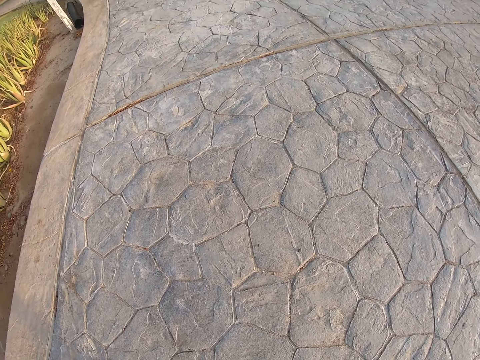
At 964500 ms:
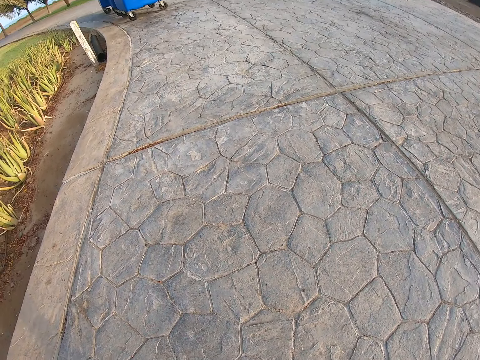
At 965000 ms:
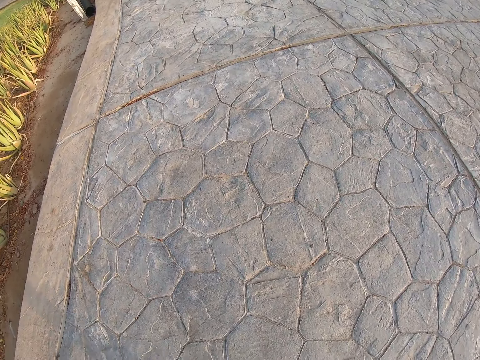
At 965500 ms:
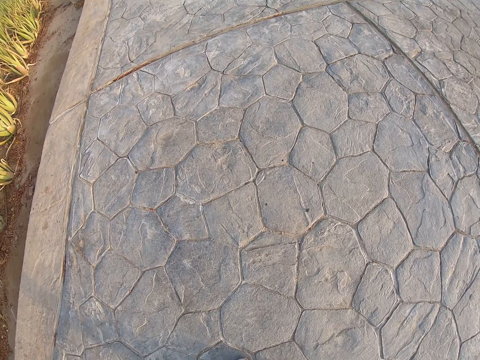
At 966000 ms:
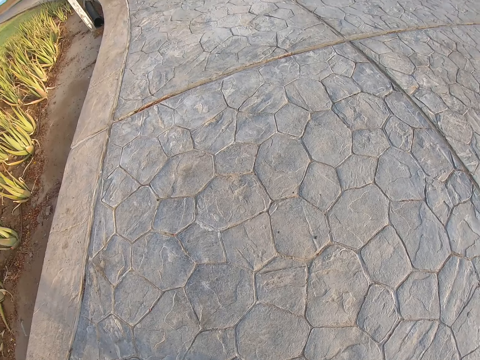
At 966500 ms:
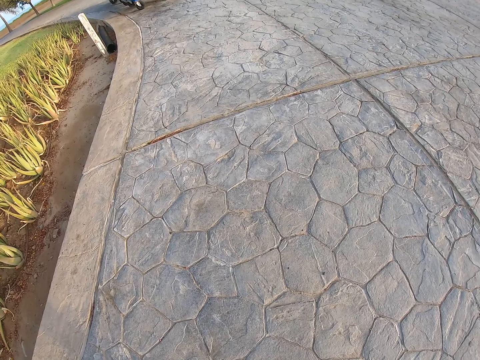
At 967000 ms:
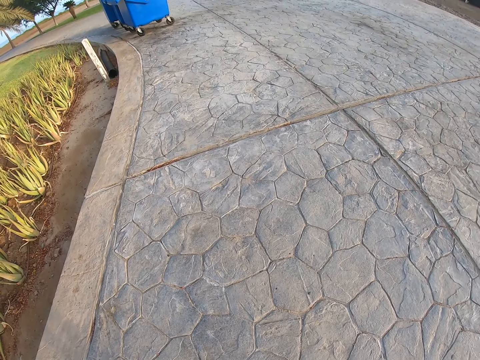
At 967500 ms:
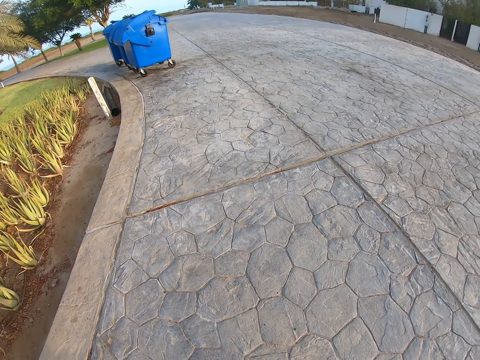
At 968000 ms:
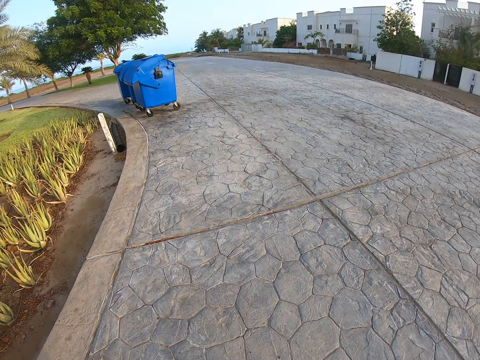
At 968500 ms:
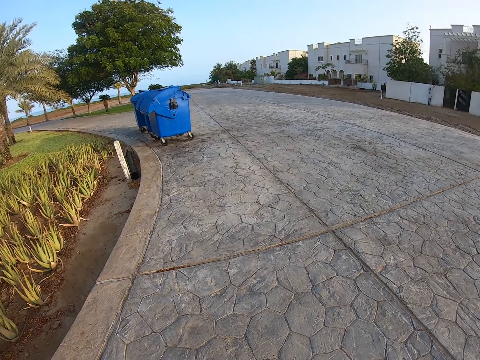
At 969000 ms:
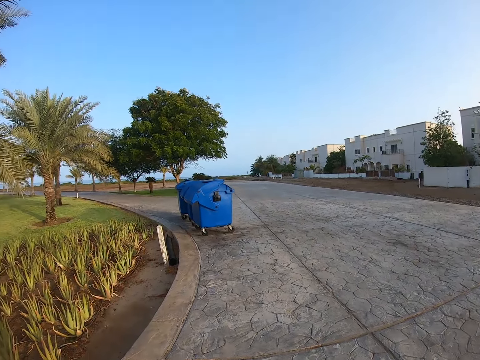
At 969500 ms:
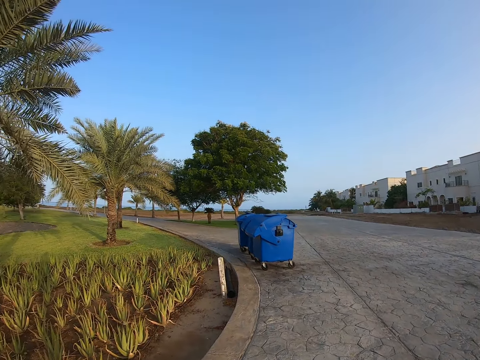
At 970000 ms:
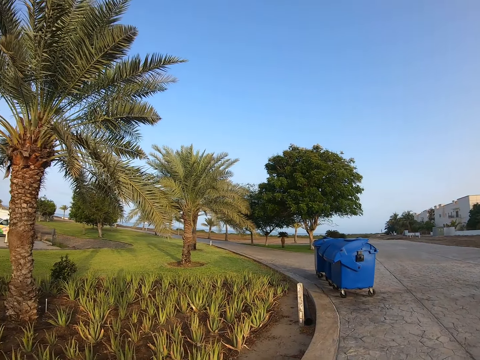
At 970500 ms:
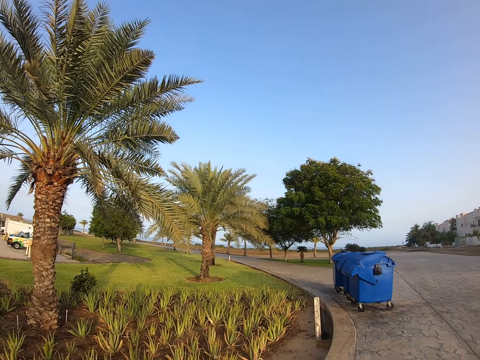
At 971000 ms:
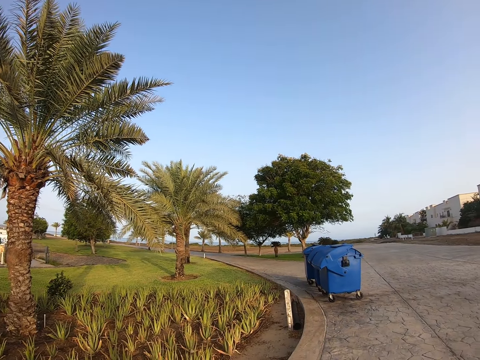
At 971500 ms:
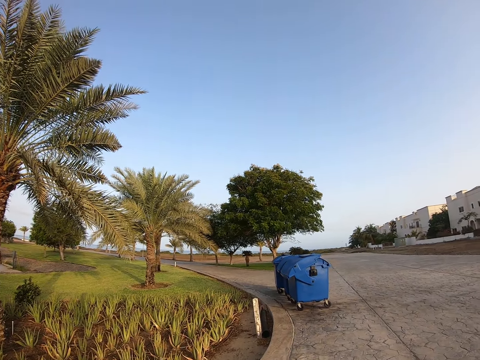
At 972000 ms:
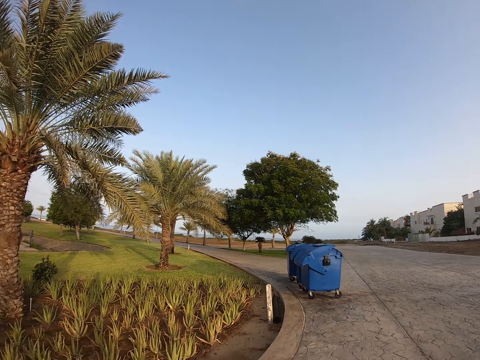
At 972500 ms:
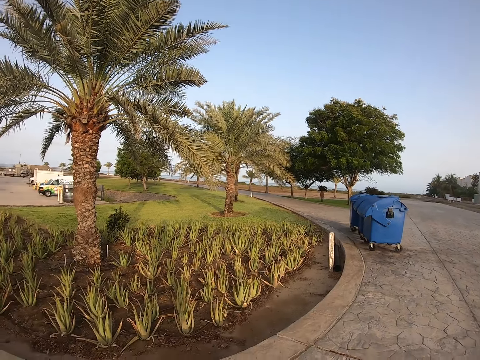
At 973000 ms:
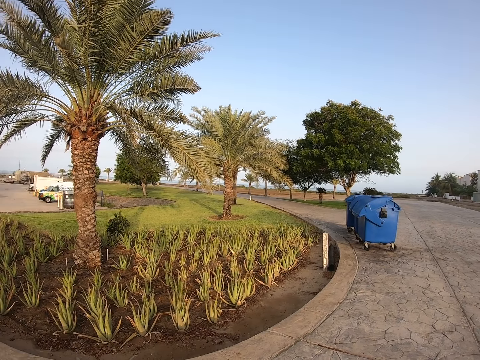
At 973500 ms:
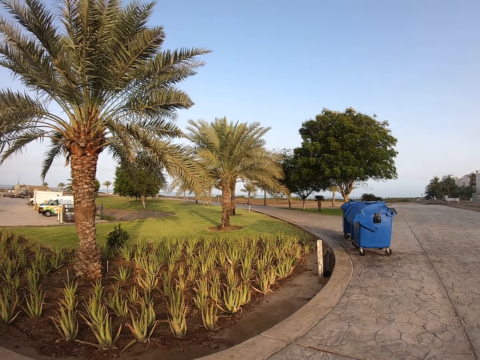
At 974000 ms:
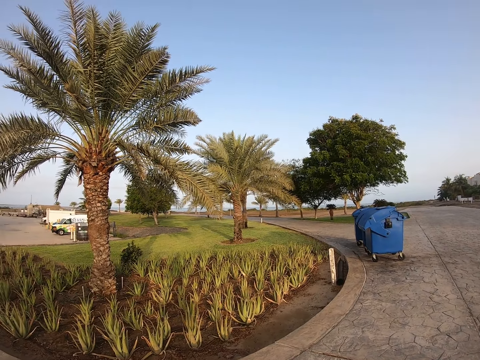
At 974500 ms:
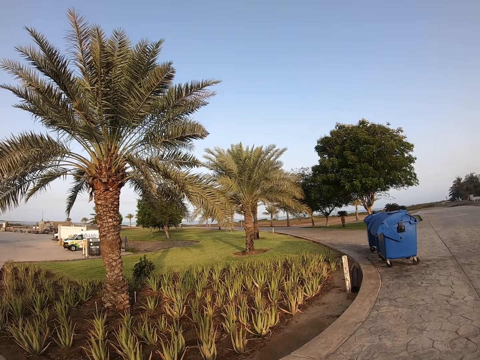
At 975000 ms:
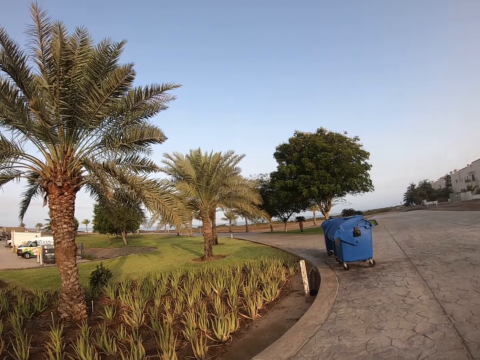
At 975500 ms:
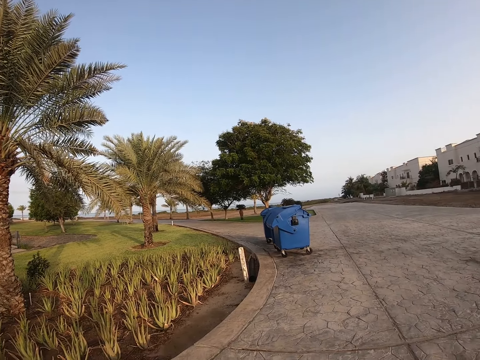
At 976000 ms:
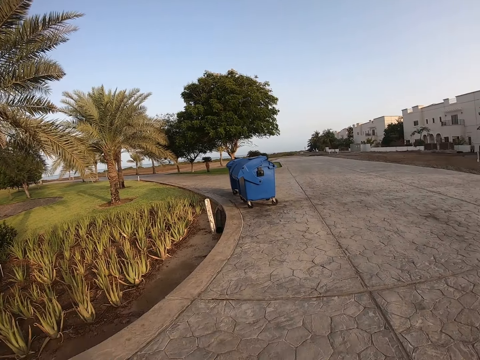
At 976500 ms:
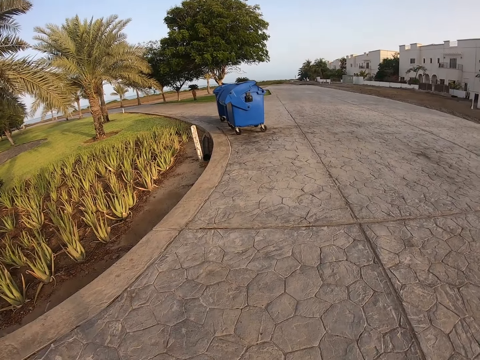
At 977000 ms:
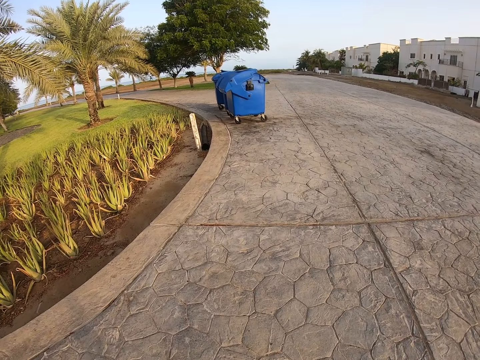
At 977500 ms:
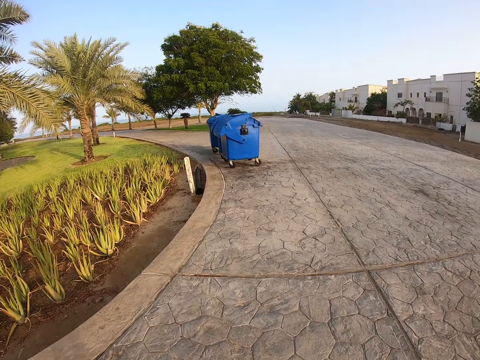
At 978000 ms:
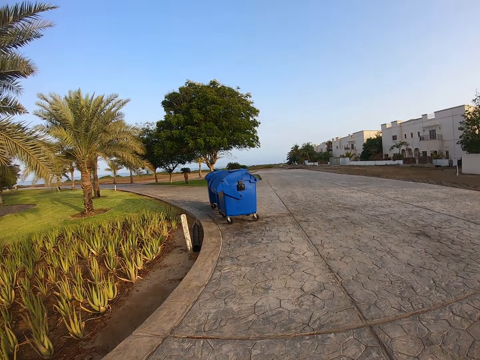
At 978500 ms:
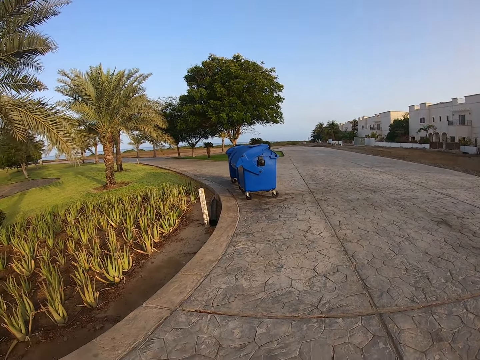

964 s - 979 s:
The camera wearer looks around. They look around again.

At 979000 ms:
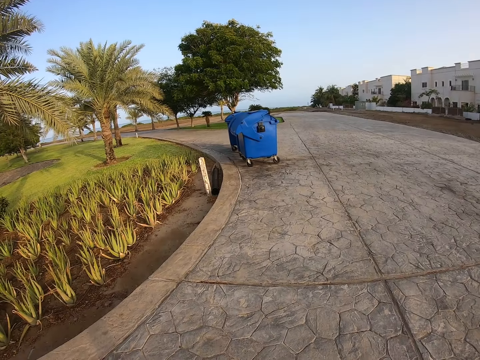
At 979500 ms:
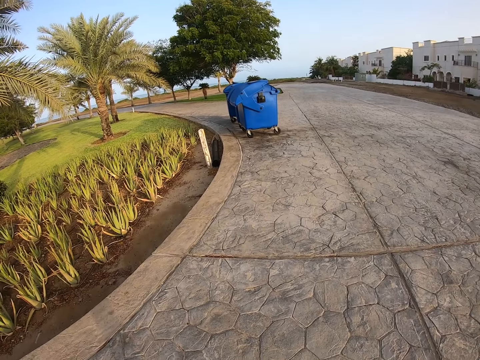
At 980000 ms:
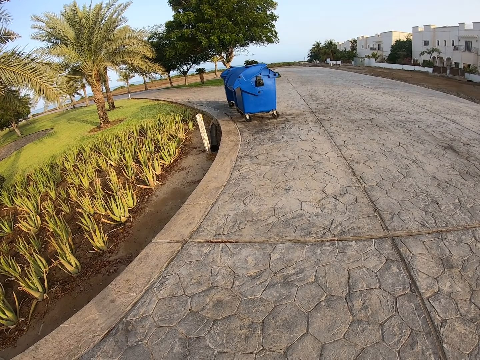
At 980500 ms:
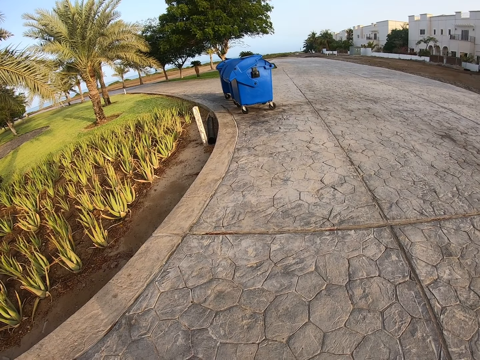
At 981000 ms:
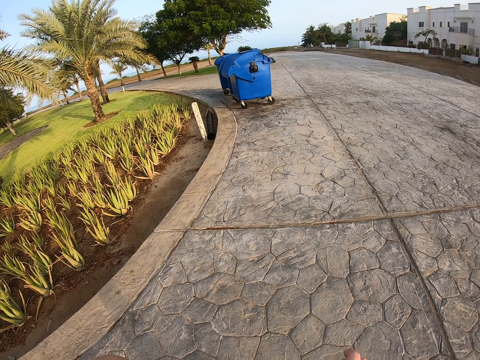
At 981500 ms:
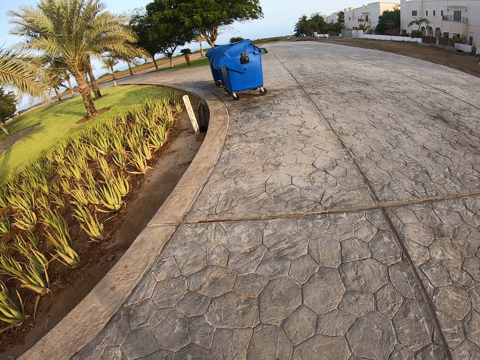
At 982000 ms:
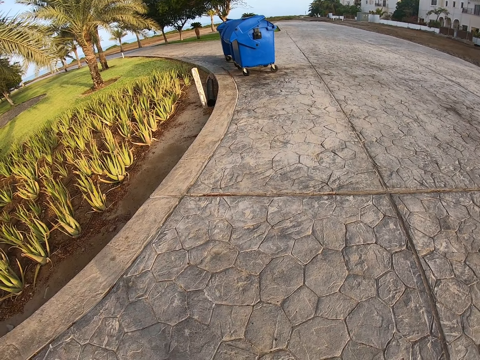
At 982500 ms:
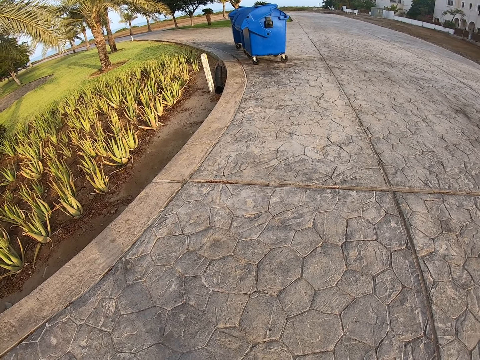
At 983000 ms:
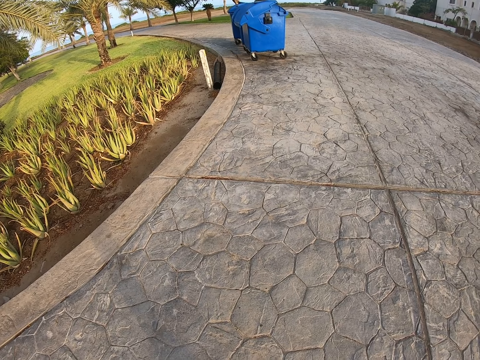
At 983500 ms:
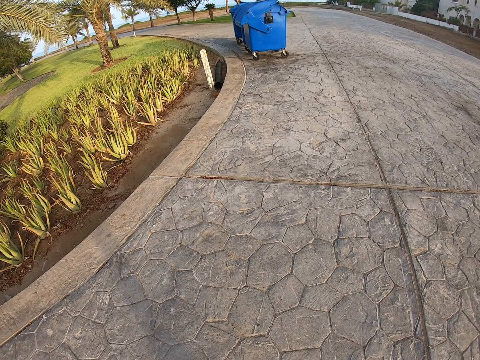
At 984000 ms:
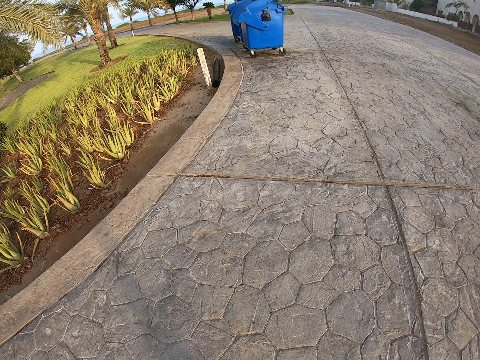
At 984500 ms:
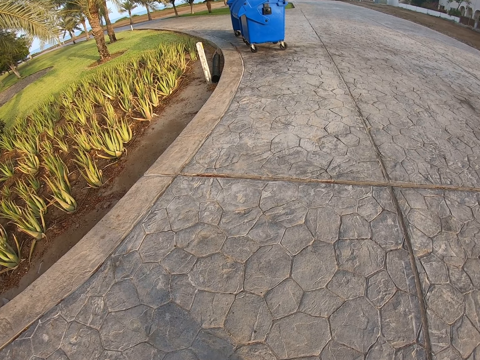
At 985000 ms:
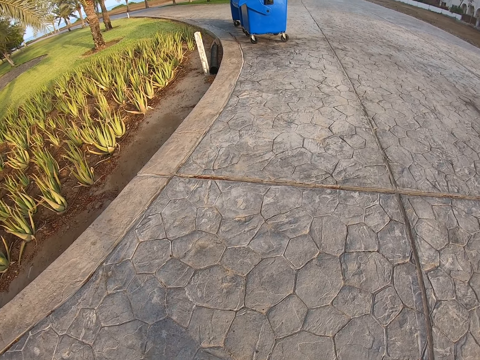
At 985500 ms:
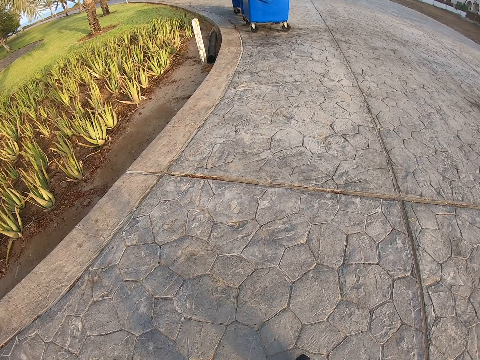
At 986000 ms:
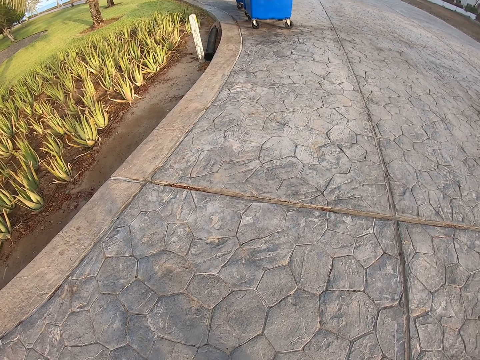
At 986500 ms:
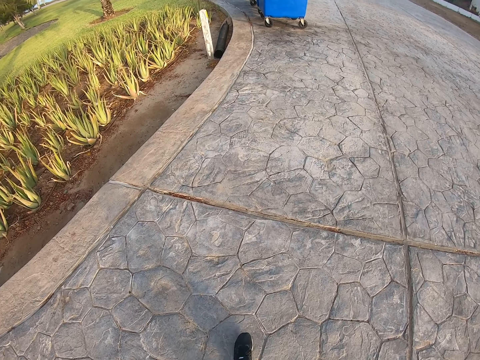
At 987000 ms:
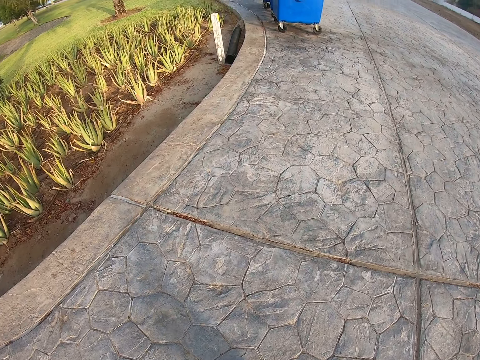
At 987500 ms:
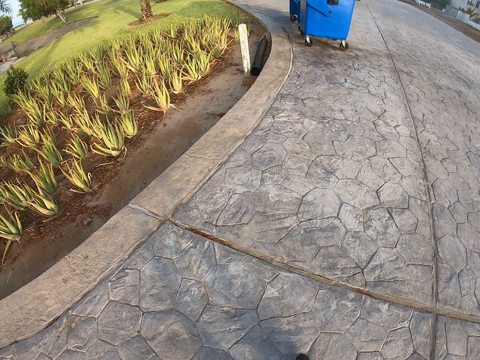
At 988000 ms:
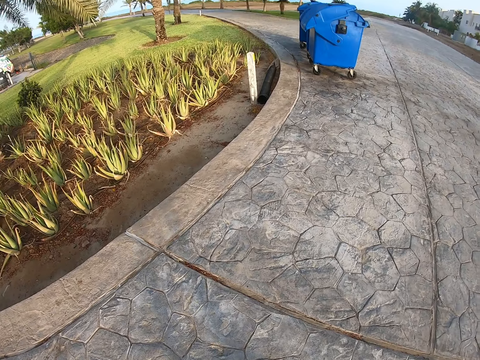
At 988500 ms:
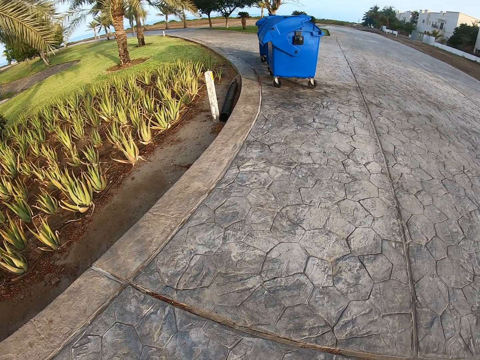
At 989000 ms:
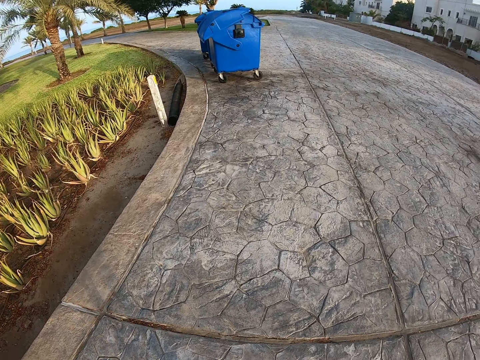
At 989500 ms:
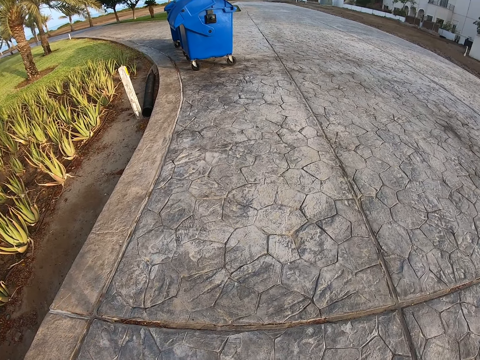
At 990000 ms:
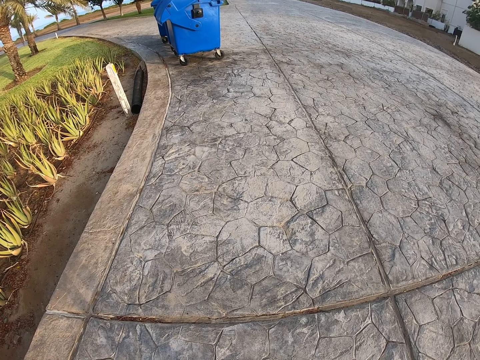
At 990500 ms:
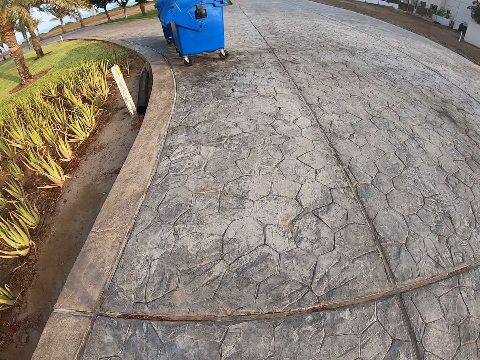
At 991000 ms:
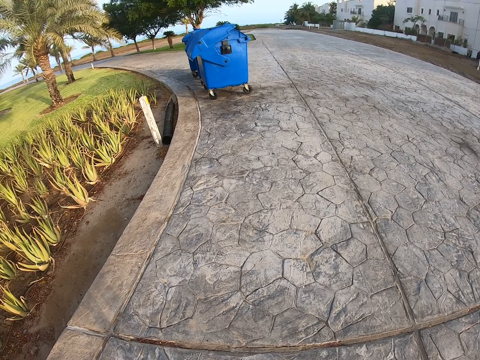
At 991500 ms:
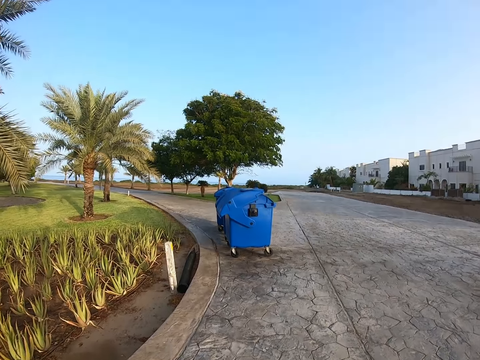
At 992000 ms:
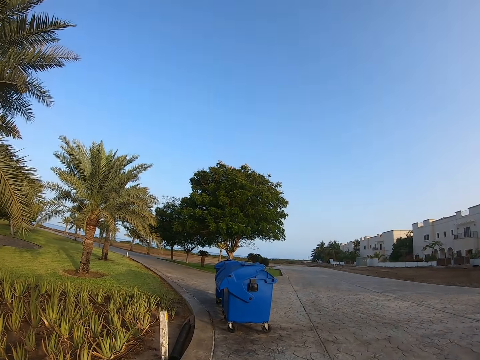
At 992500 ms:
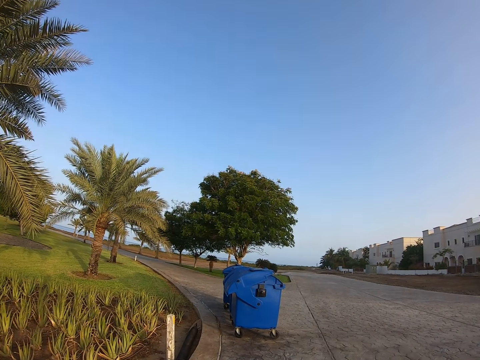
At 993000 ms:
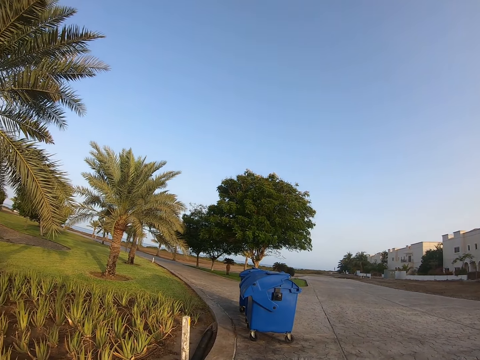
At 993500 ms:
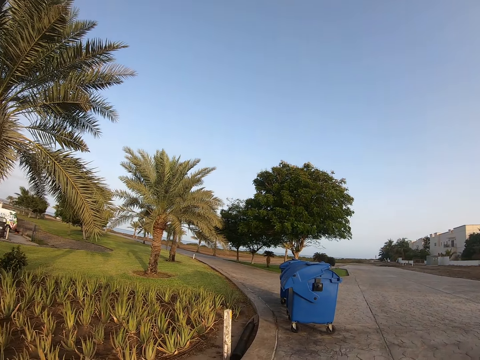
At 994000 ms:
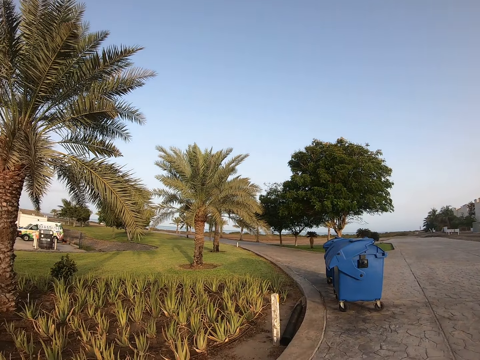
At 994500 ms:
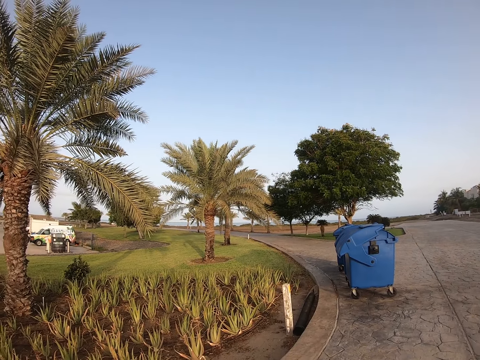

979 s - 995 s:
The camera wearer walks forward on the road. They stop walking. They look around.
